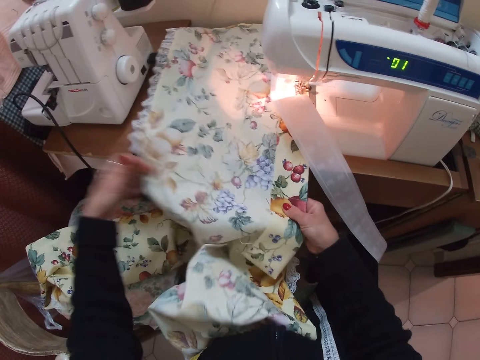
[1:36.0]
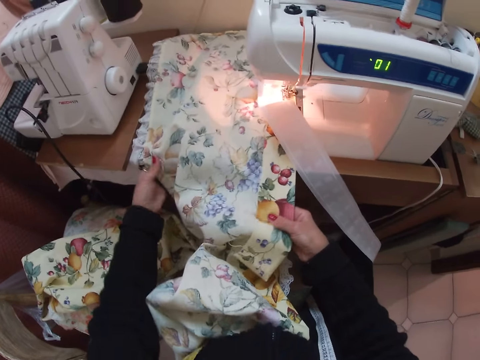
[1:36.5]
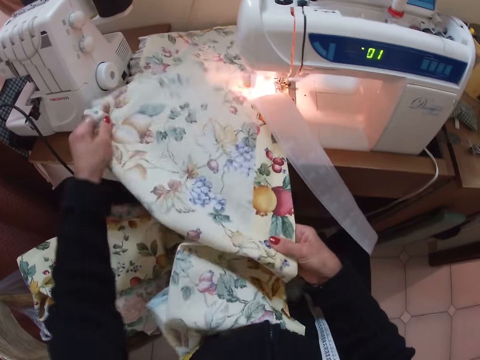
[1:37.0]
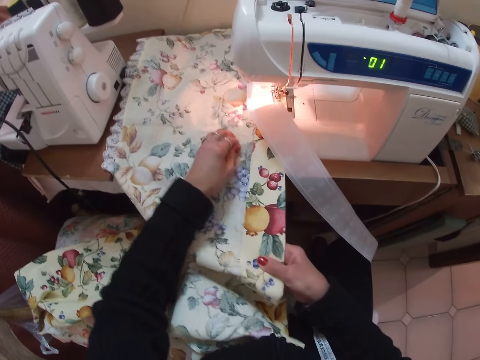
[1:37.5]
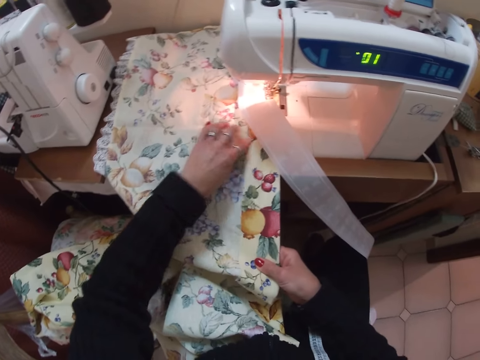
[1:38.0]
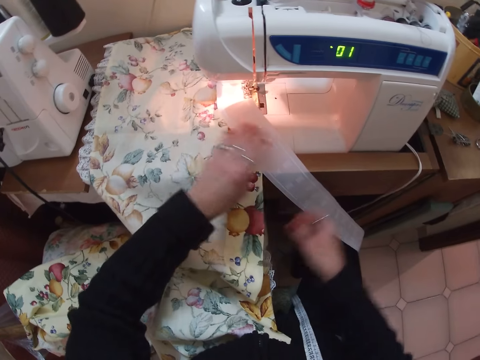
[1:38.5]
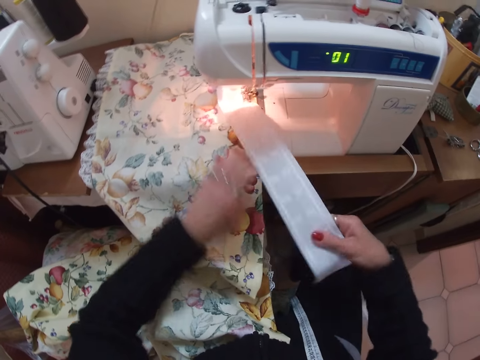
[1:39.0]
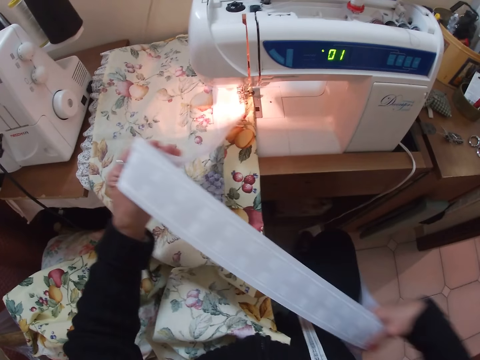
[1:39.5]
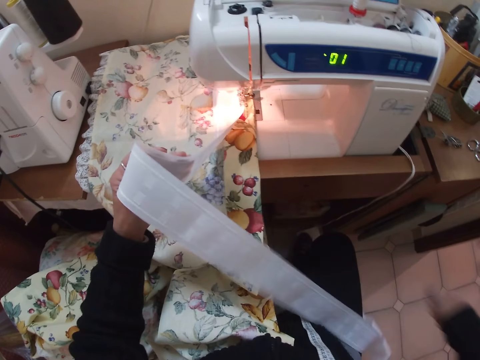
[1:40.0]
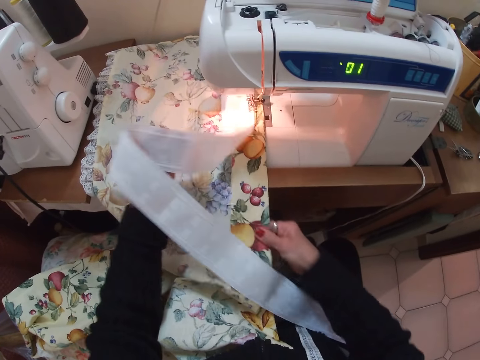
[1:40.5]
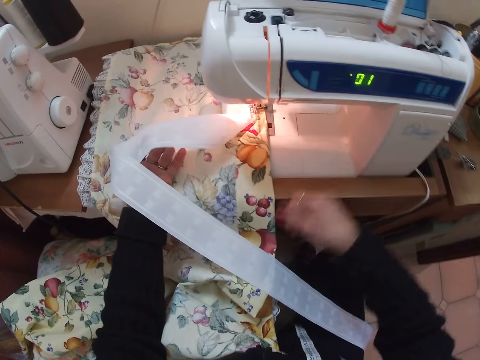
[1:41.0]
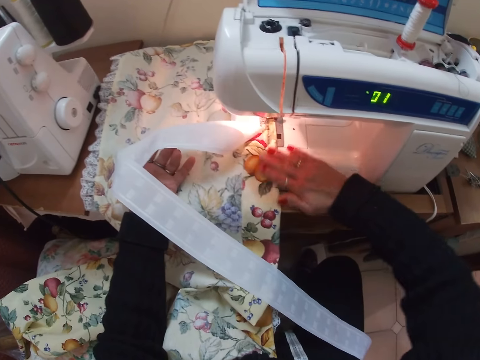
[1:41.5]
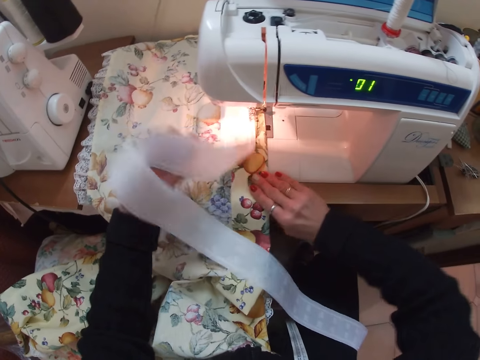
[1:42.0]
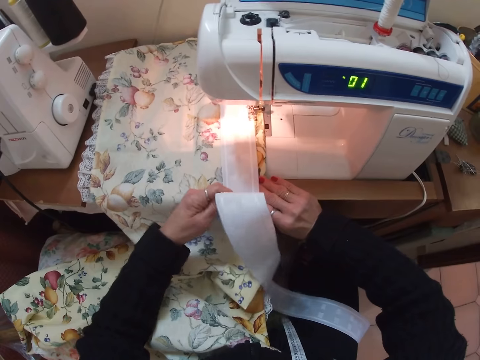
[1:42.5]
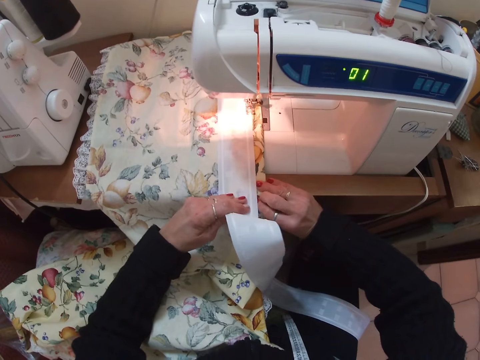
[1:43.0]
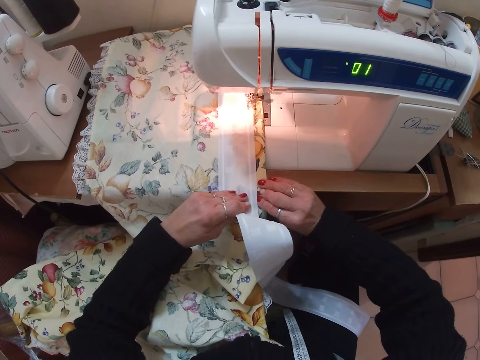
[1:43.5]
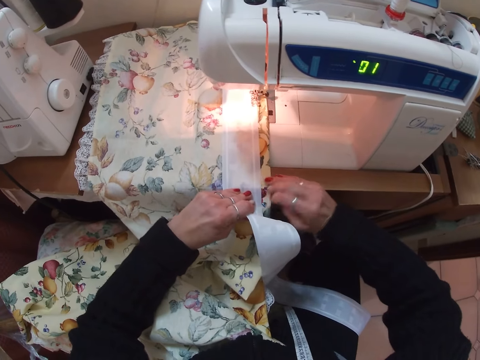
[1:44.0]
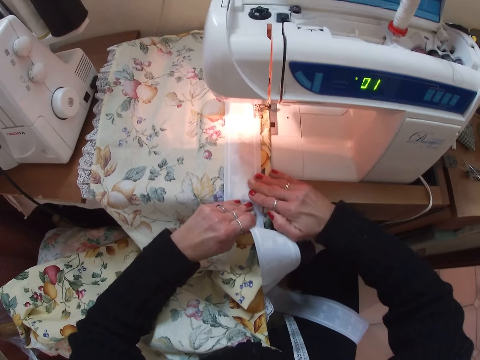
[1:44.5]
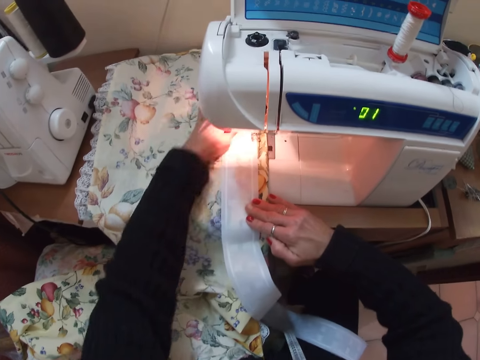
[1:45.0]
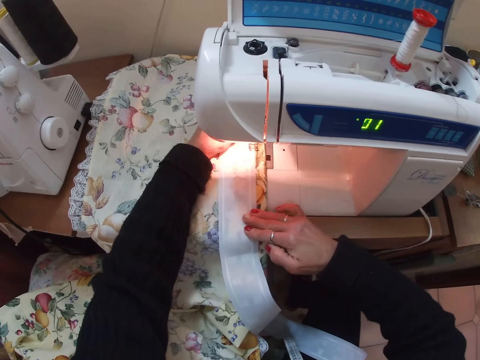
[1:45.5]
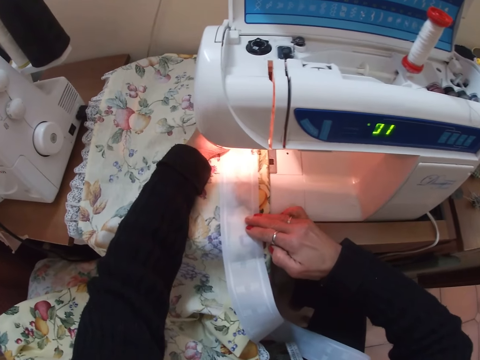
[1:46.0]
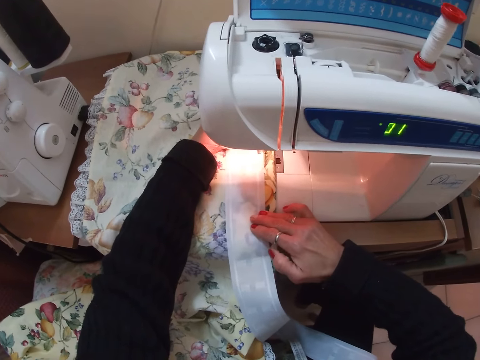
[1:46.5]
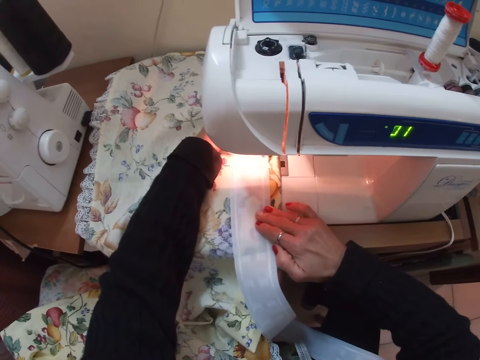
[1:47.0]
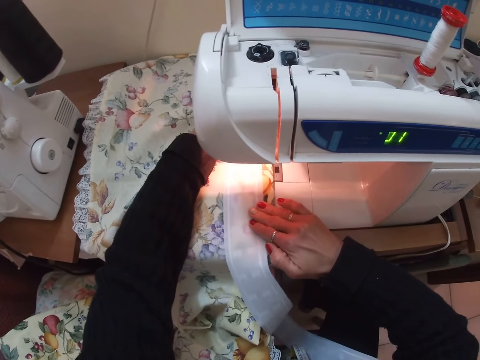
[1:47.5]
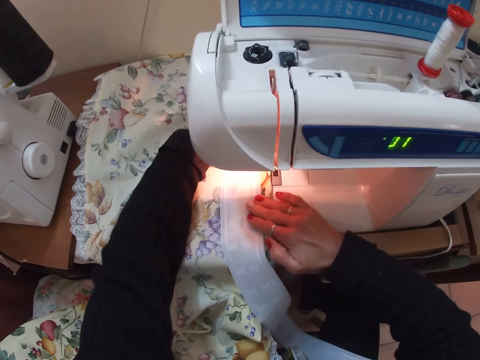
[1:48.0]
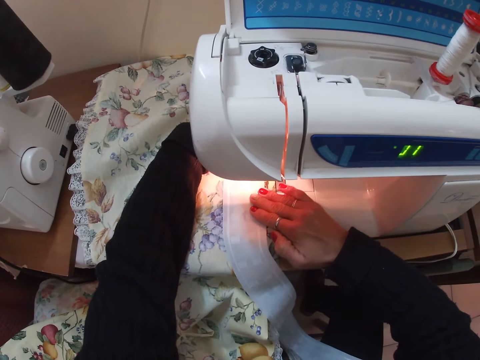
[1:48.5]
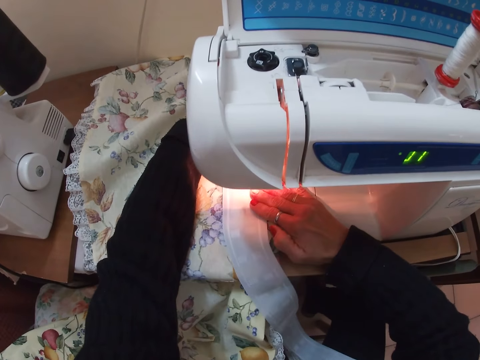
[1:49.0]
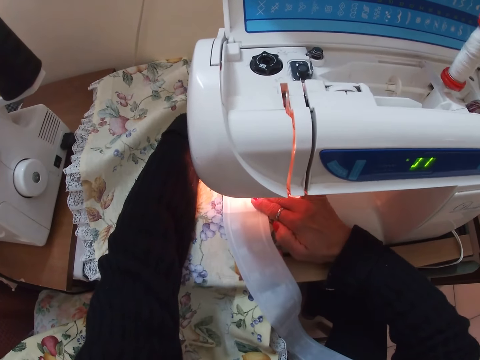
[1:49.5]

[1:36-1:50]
The camera wearer aligns the white piece of cloth on the larger piece of cloth. They sew the pieces of cloth together with the sewing machine.

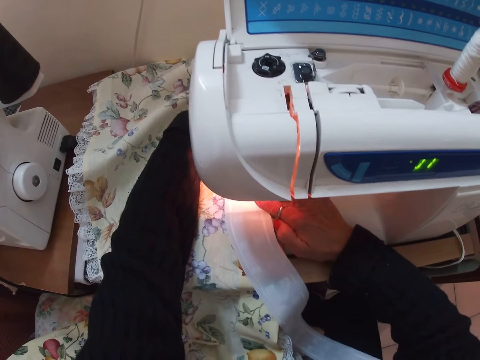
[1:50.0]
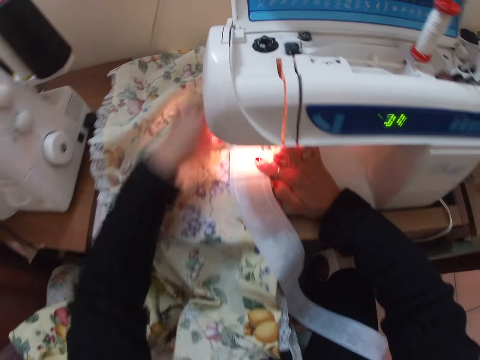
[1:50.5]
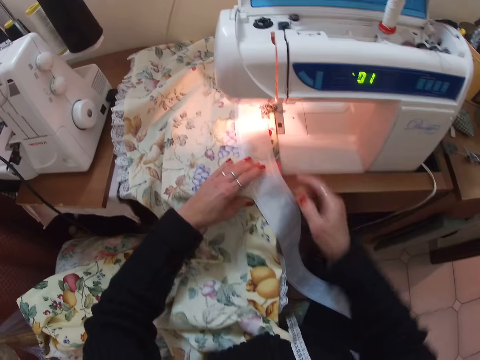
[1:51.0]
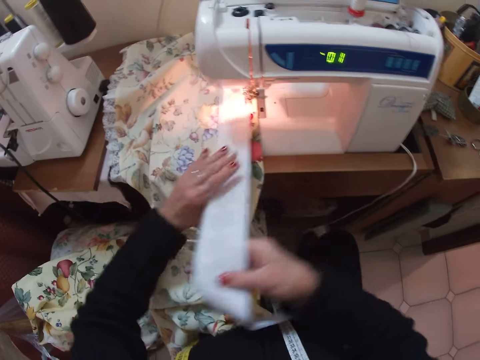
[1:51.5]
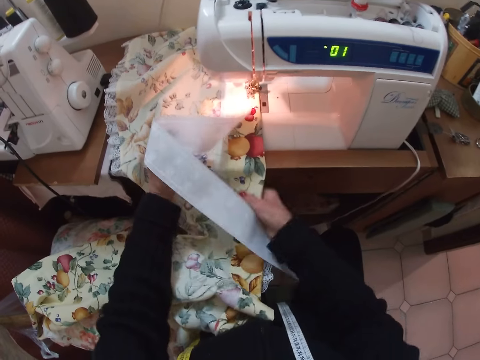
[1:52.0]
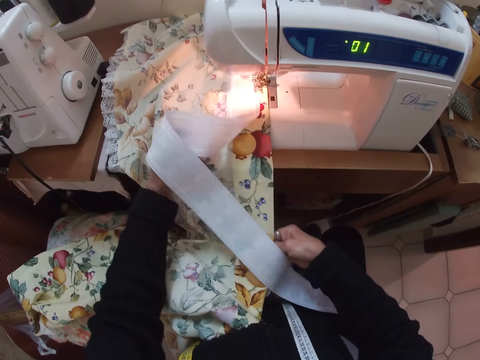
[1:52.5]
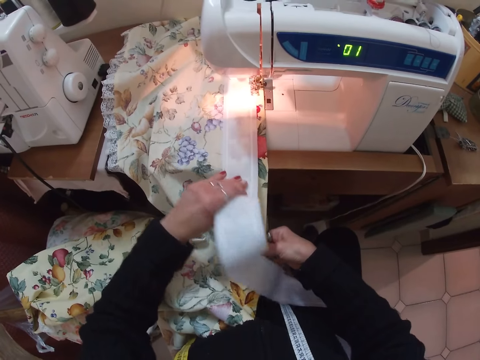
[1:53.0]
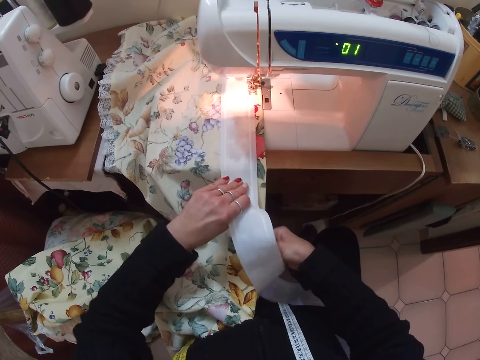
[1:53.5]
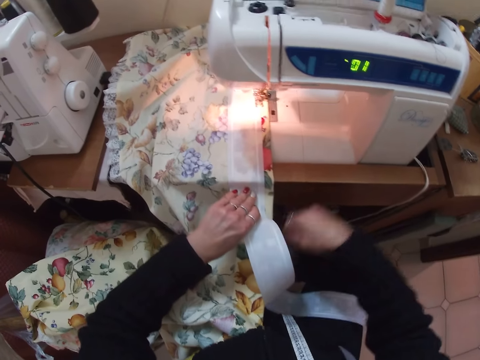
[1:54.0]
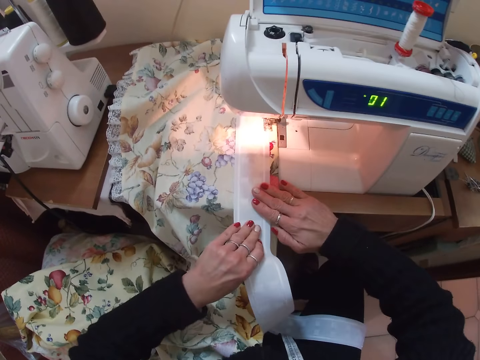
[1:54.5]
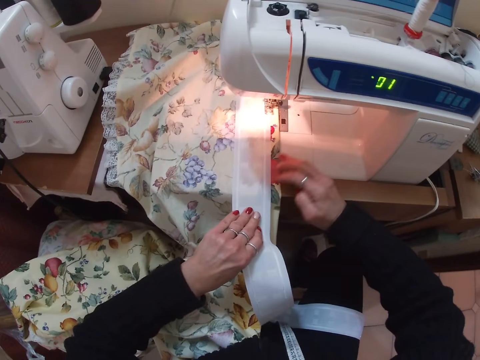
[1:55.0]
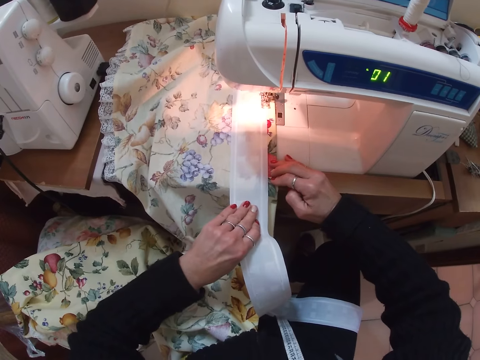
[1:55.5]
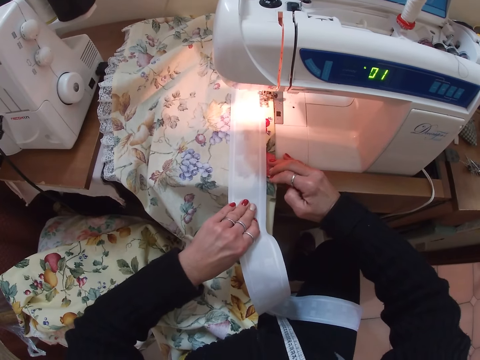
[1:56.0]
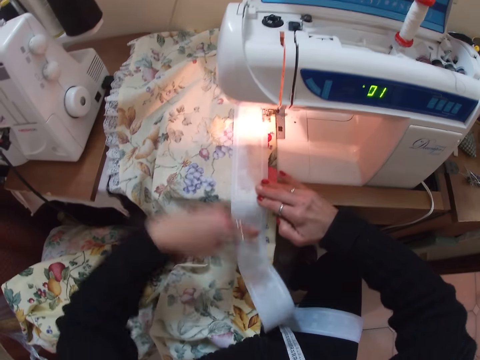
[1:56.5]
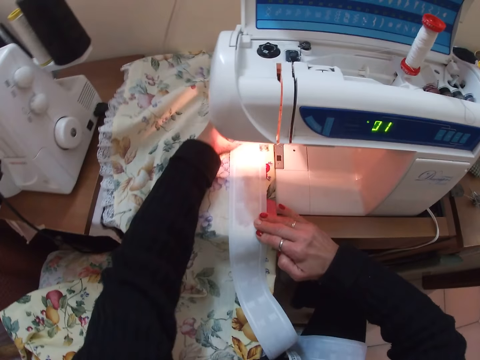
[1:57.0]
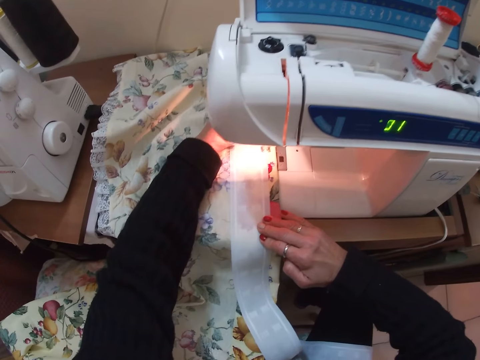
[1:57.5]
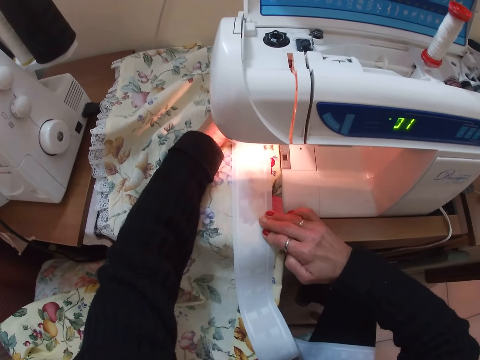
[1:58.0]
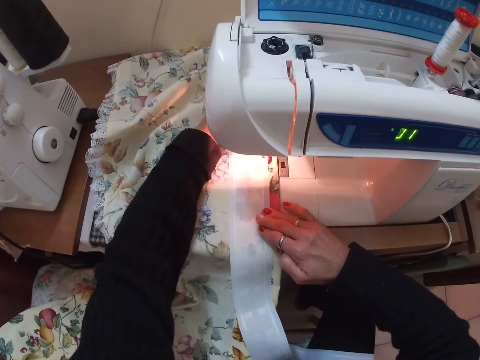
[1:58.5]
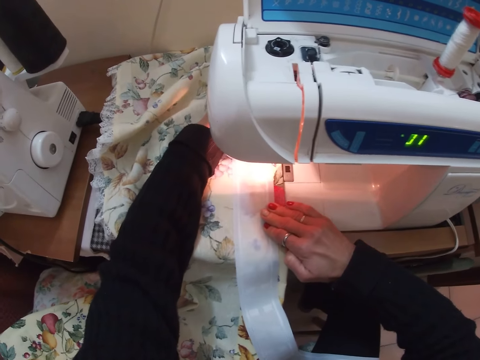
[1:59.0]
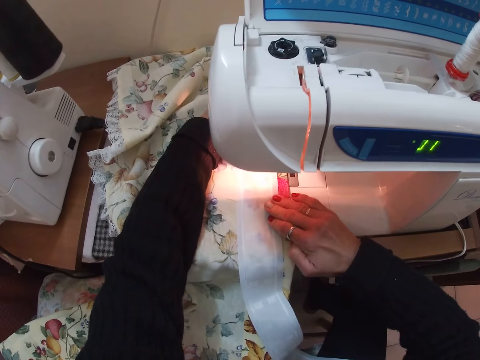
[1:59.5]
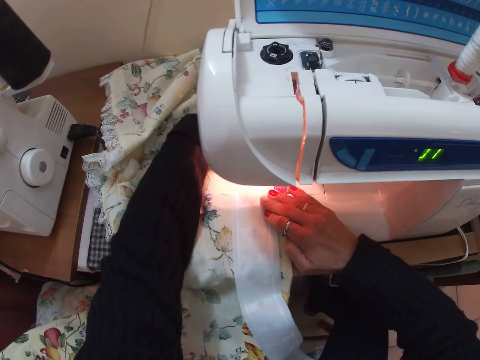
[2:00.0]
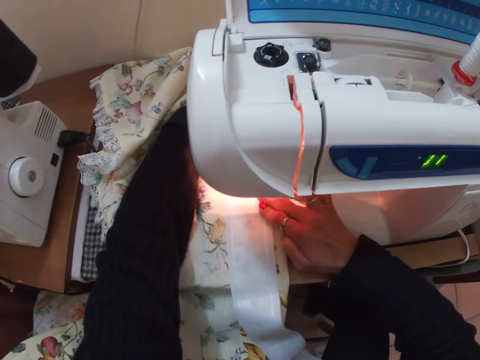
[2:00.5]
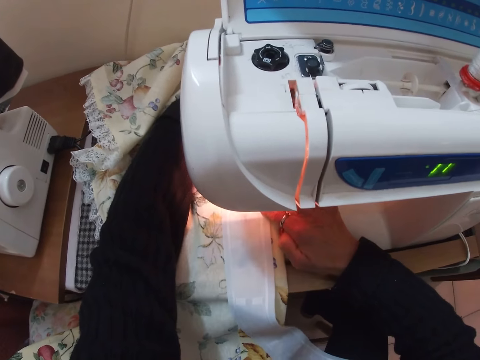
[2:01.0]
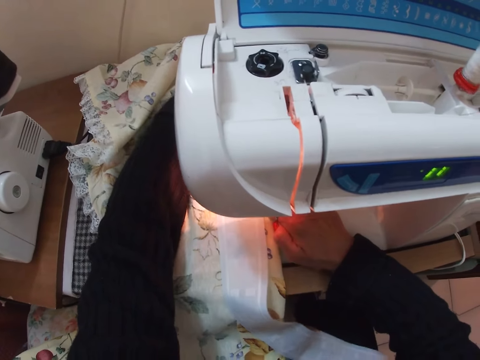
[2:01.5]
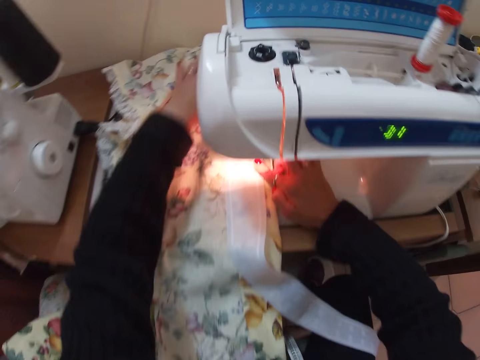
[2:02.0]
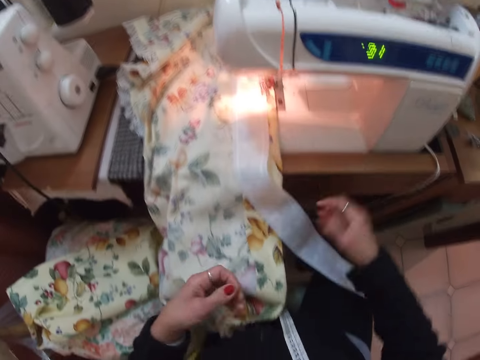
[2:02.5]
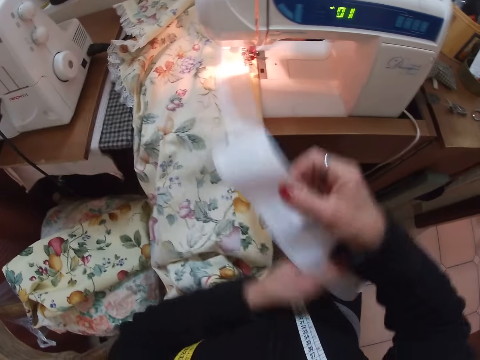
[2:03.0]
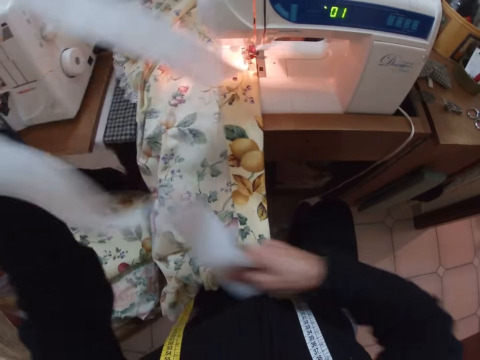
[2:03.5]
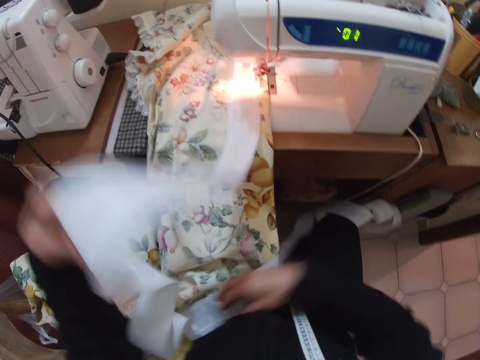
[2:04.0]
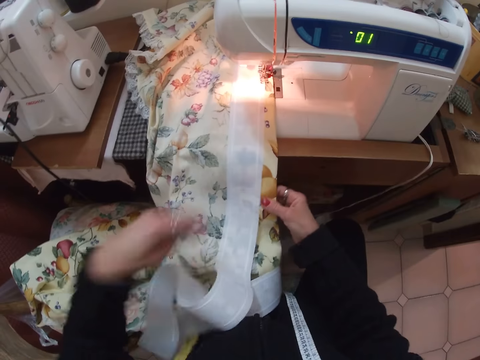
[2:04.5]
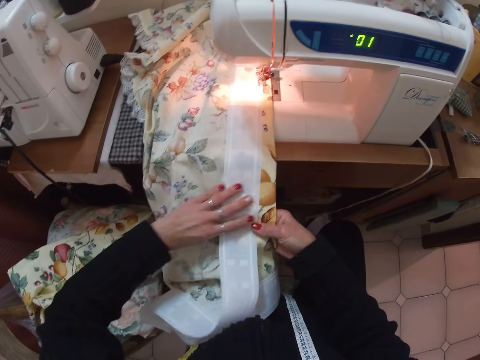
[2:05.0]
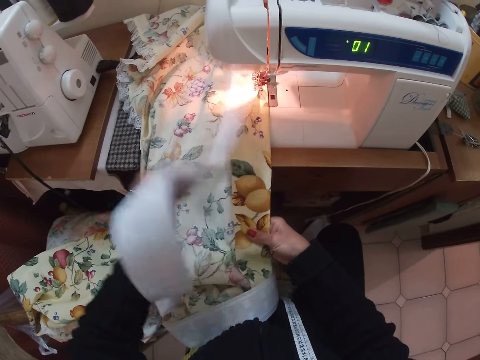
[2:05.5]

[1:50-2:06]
The camera wearer adjusts the cloth. They align the white piece of cloth on the larger piece of cloth, sew the pieces of cloth together with the sewing machine, align the white piece of cloth on the larger piece of cloth again, and lift a piece of cloth.
